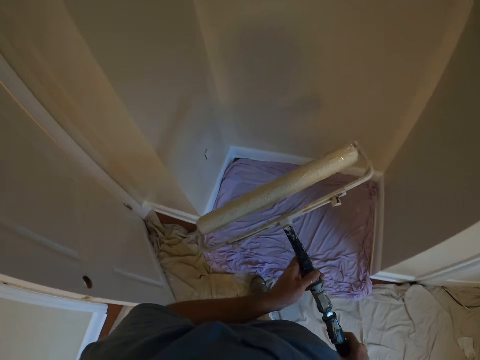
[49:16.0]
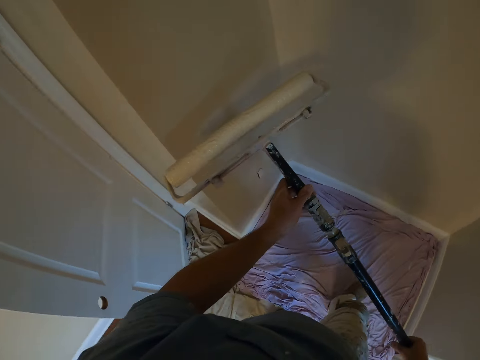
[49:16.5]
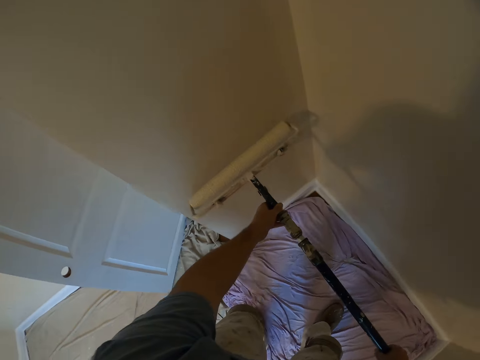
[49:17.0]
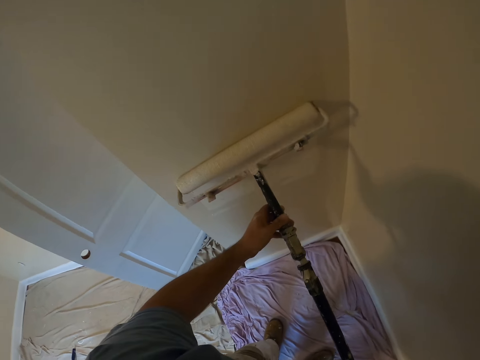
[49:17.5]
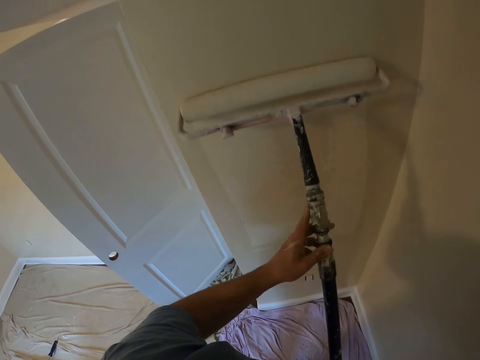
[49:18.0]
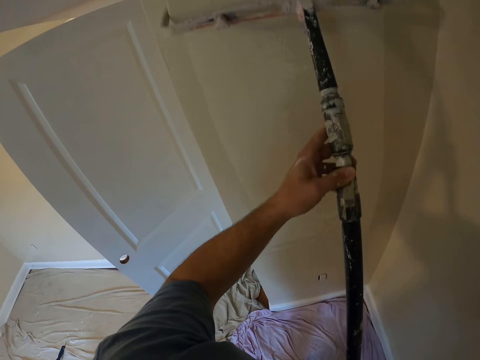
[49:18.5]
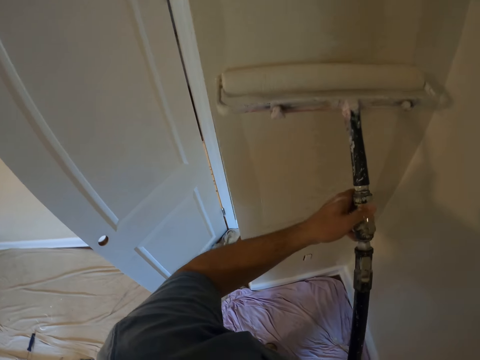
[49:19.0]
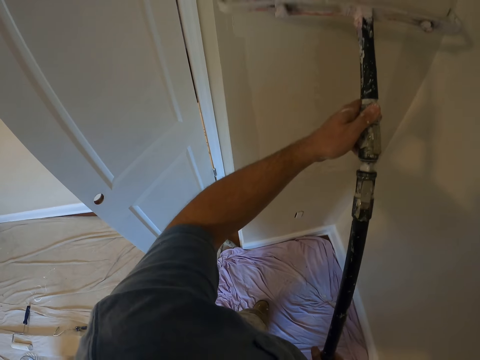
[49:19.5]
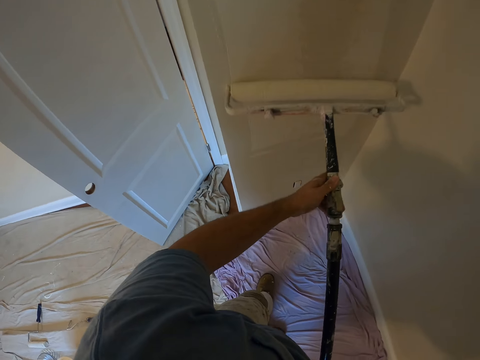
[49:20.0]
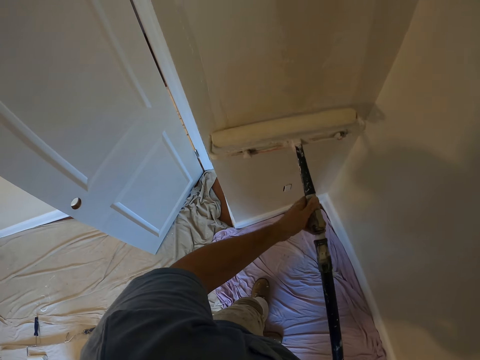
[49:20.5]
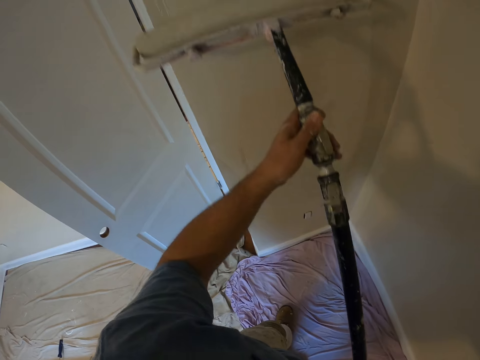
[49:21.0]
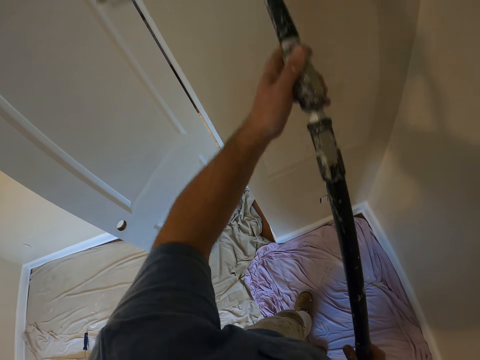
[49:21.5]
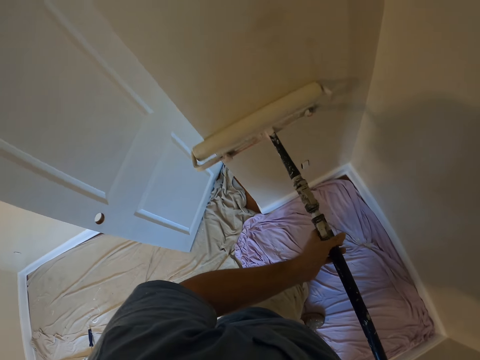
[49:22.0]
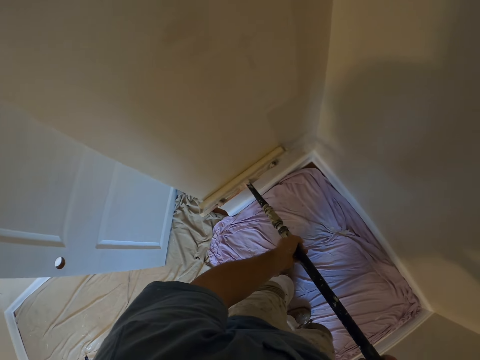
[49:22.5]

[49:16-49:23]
The camera wearer walks around the room. They paint the wall with a handle paintbrush roller.

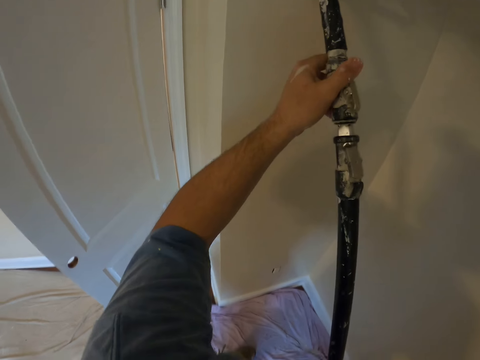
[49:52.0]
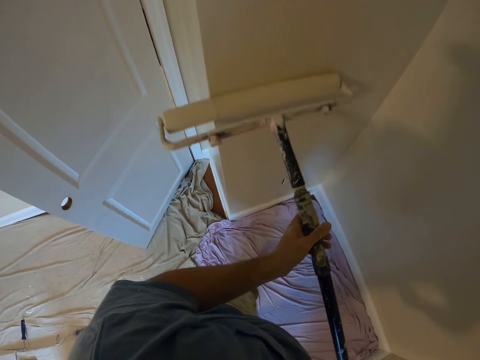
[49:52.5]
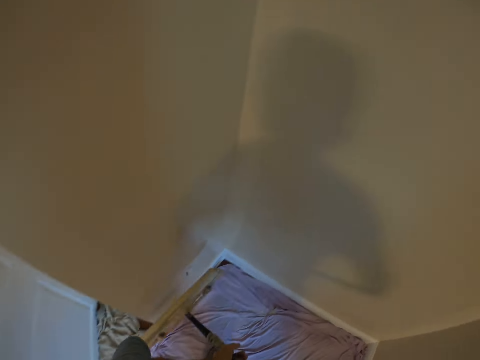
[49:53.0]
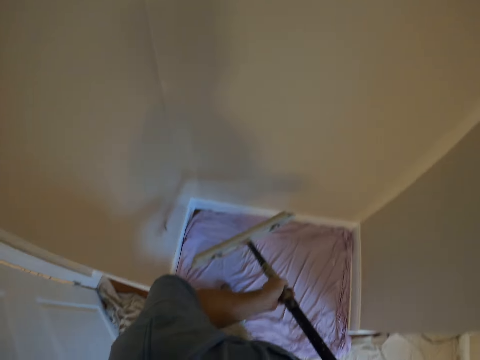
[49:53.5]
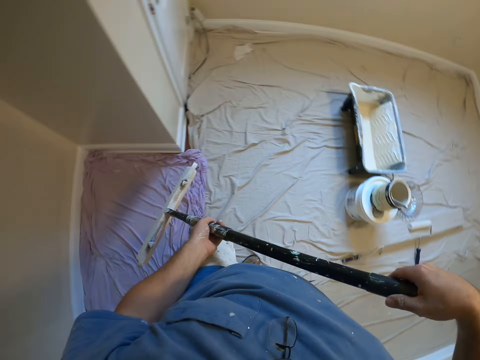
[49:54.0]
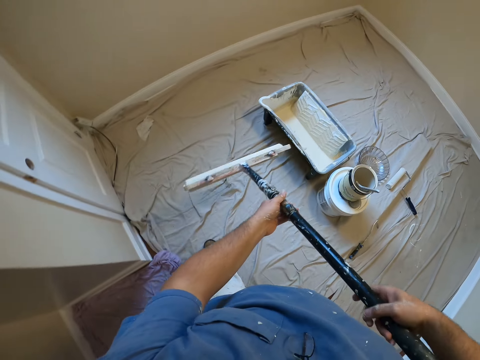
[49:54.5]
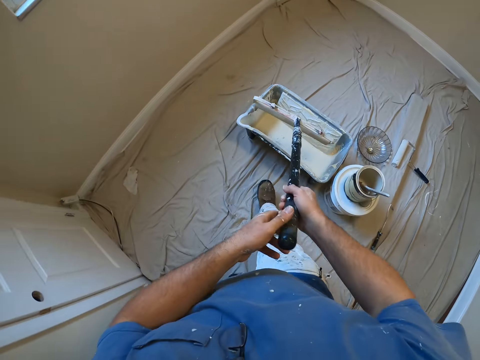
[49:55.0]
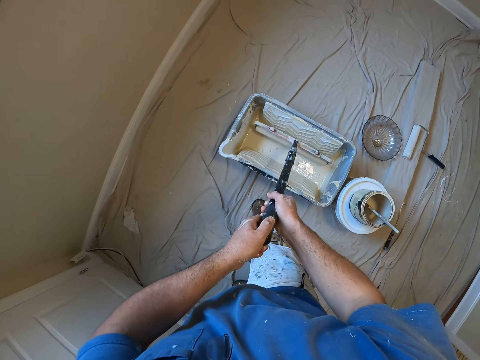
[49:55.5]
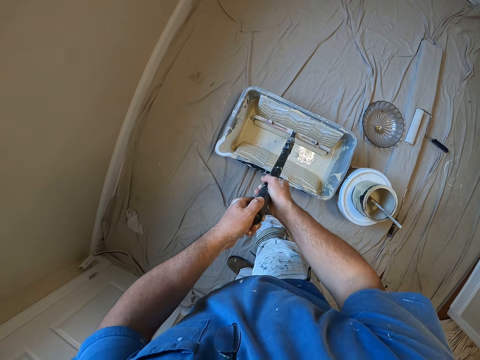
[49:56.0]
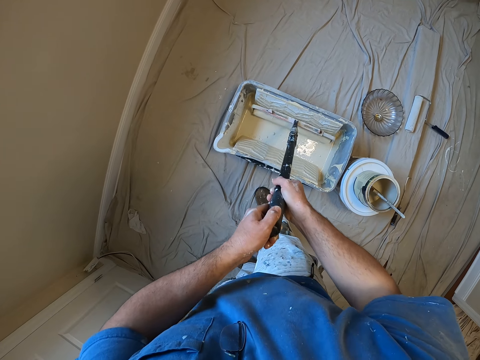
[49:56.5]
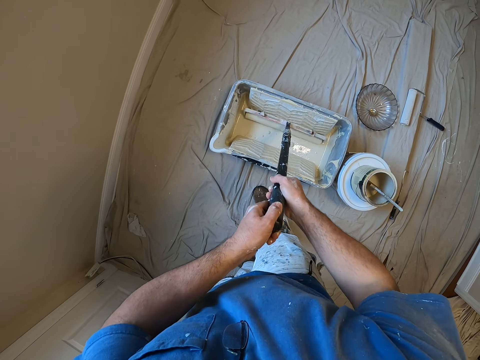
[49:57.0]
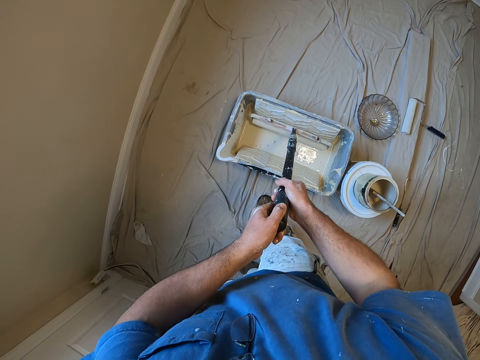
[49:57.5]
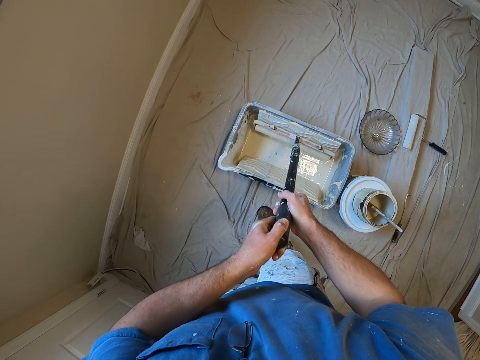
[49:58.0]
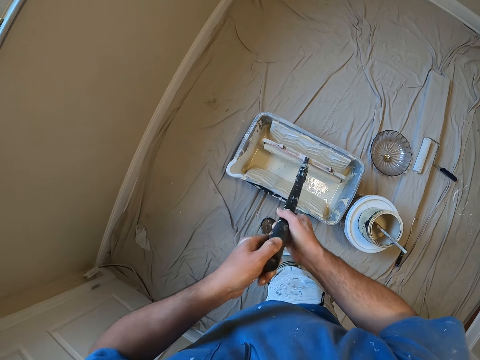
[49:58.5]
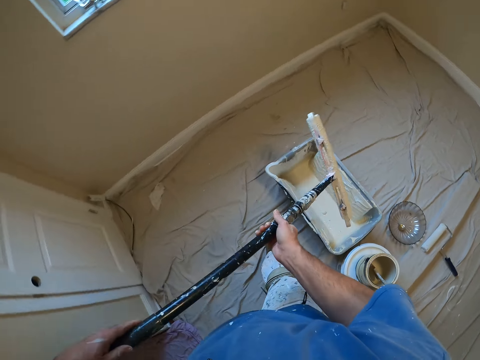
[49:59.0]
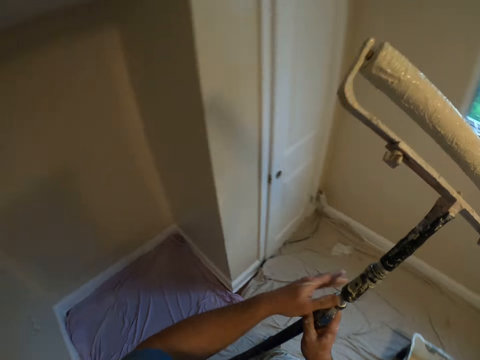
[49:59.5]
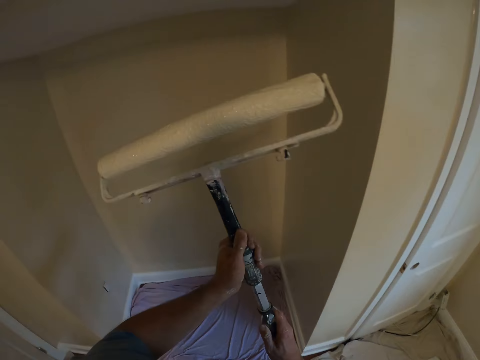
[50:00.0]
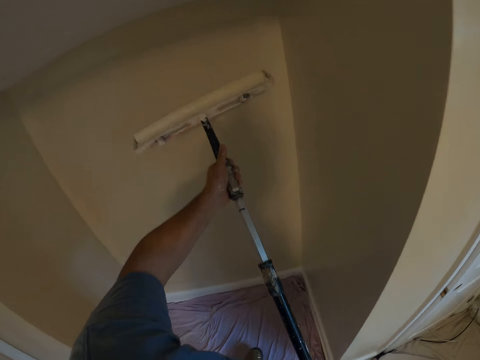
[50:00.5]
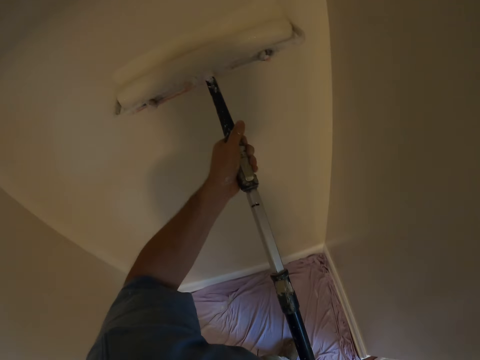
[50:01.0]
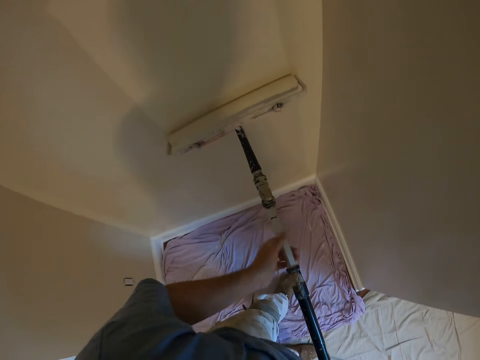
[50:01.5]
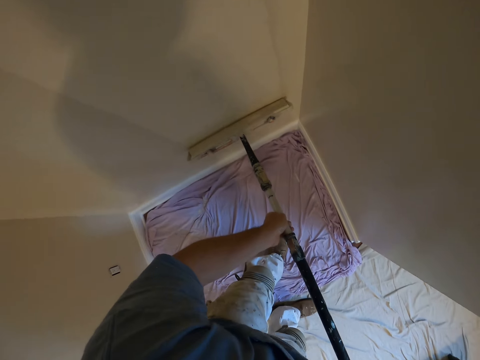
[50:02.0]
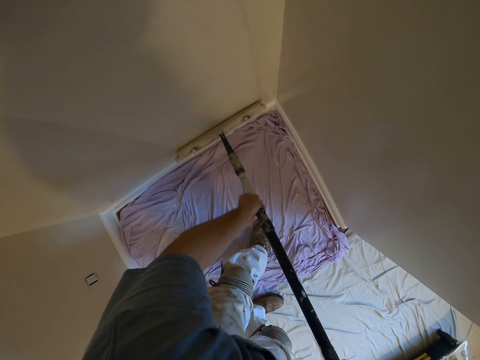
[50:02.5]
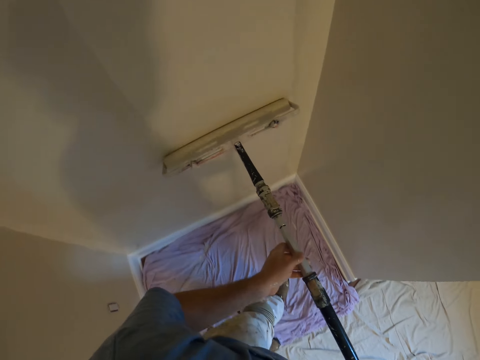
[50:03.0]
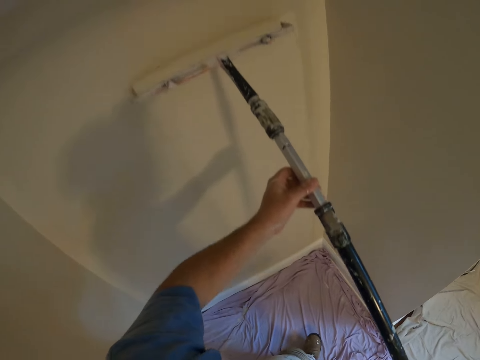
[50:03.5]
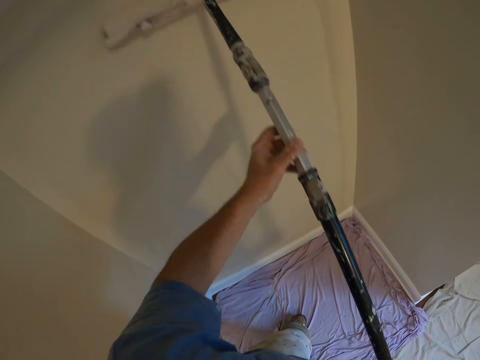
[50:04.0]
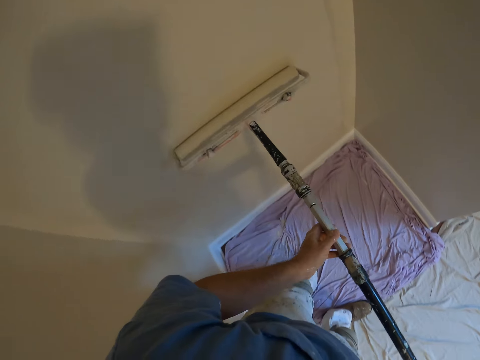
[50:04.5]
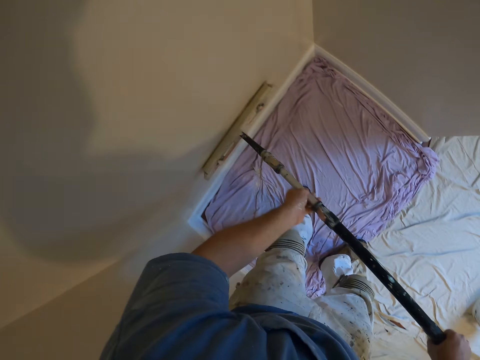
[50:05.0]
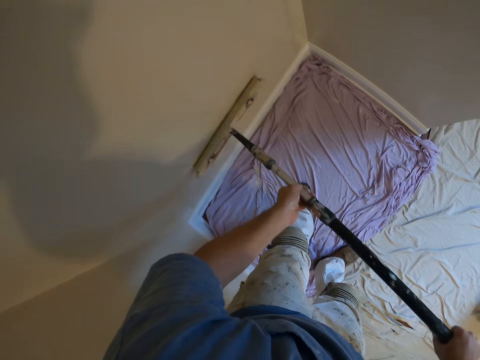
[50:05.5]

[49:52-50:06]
The camera wearer walks back to a paint container on the floor with the brush in both hands. He turns around. He dips the brush into the paint container on the floor with both hands. He walks to a wall with the brush in his hands. He turns around. He paints the wall.

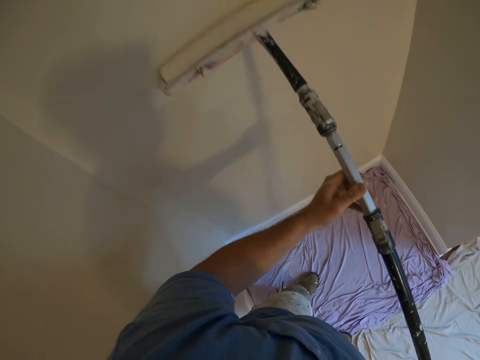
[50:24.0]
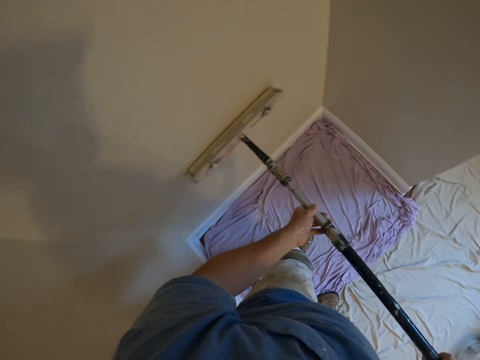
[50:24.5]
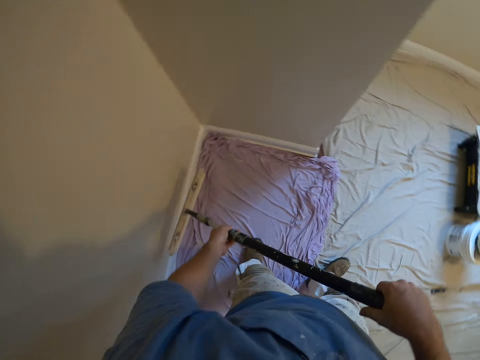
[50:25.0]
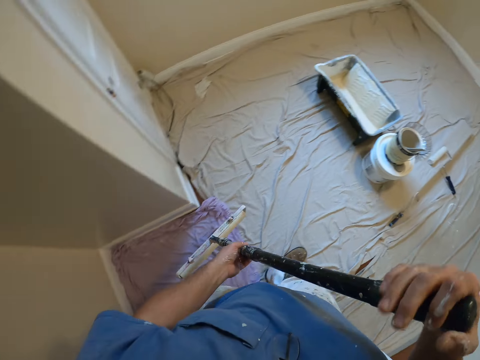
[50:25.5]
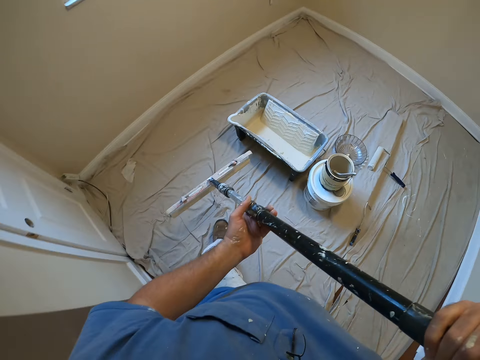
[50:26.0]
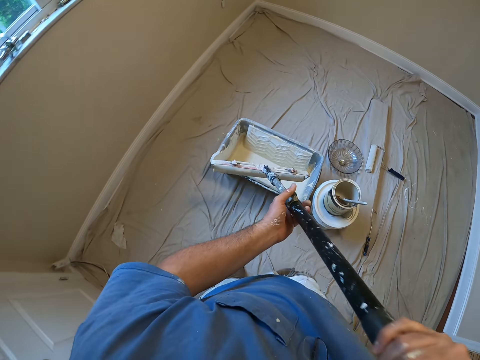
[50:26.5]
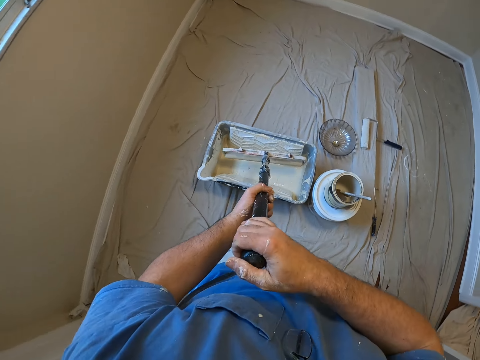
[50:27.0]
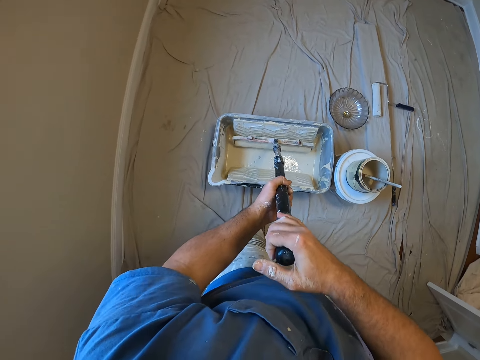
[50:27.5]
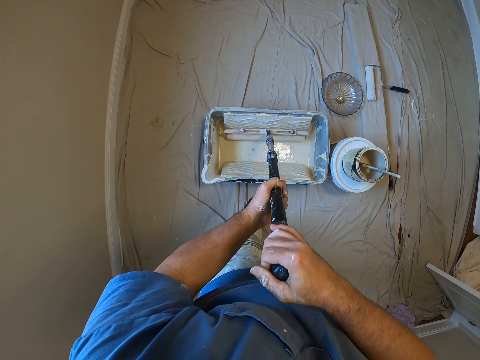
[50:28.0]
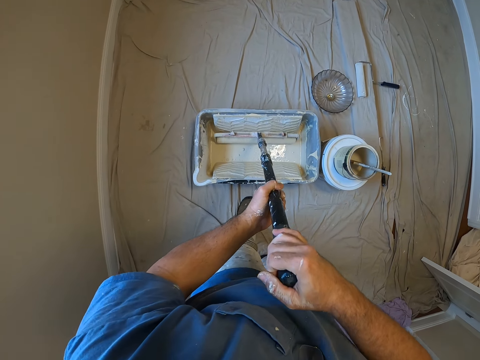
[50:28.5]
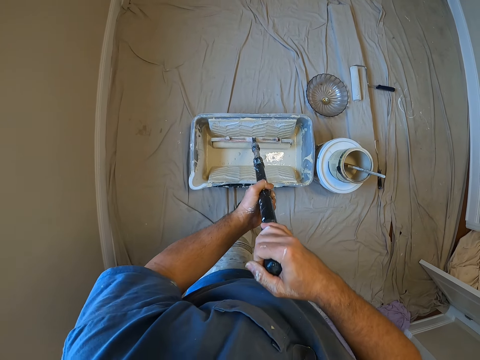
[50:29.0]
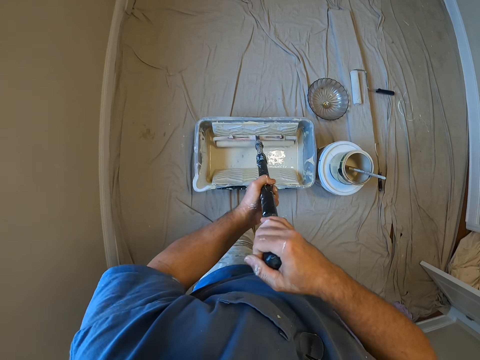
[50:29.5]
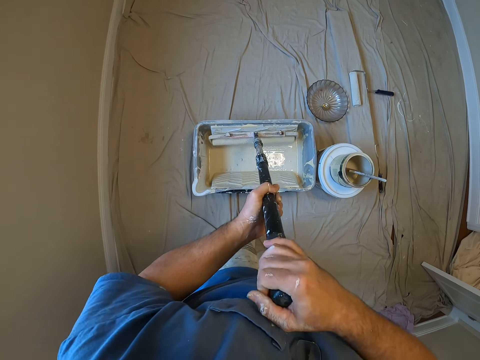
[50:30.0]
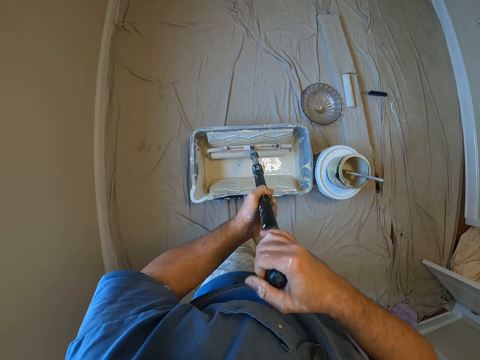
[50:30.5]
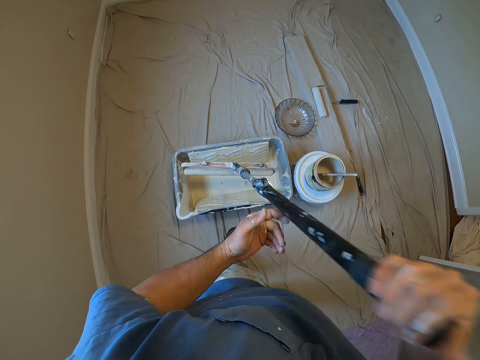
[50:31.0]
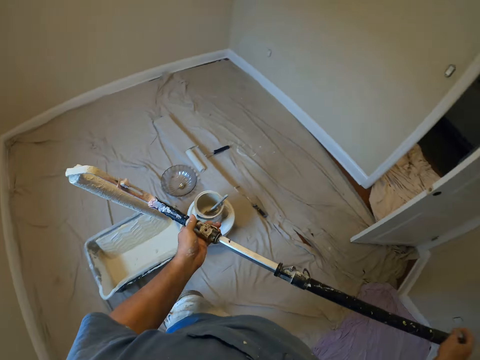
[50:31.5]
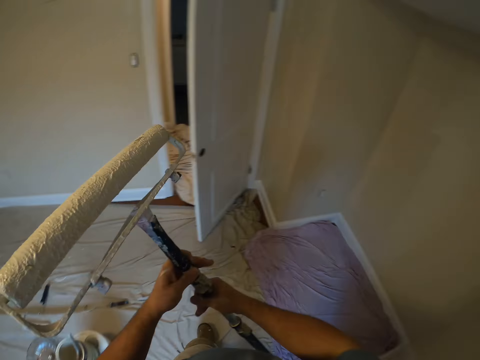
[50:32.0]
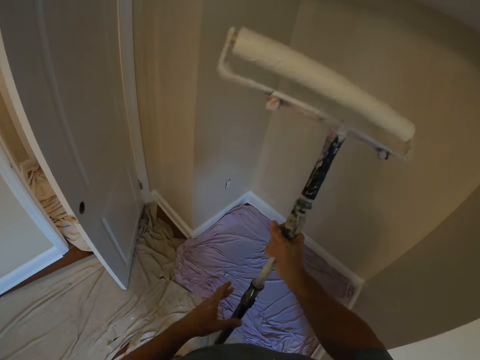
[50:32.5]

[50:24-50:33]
The camera wearer stops painting. He walks back to the paint container on the floor with the brush in both hands. He dips the roller brush into the paint container on the floor with both hands. He walks to the wall with the brush in his hands. He turns around.
